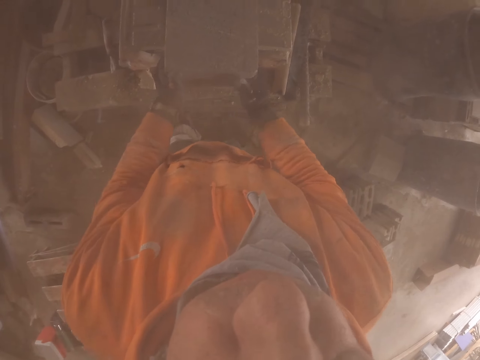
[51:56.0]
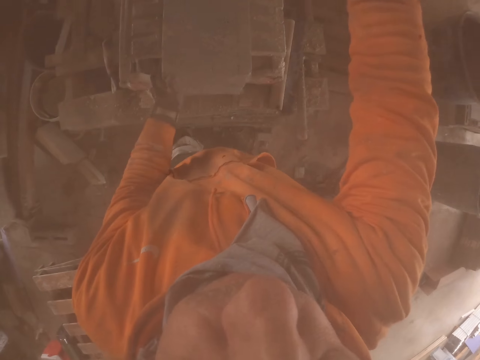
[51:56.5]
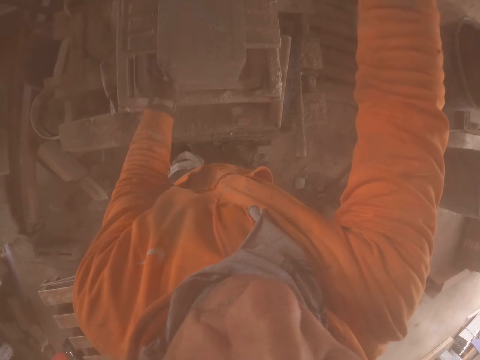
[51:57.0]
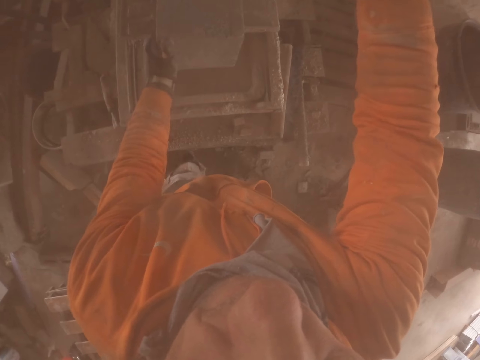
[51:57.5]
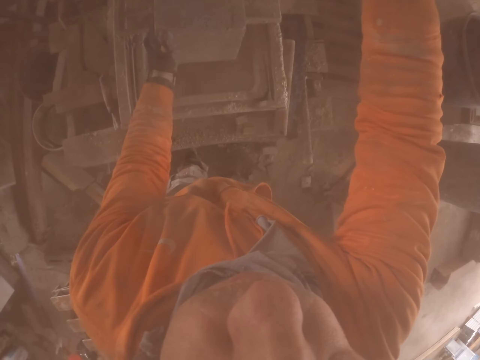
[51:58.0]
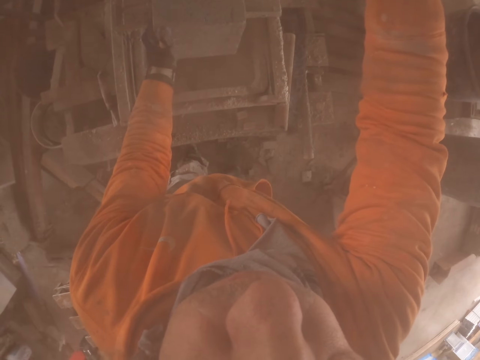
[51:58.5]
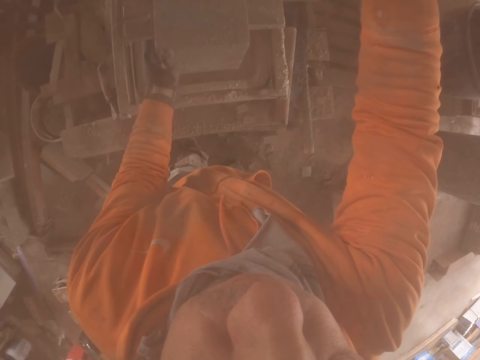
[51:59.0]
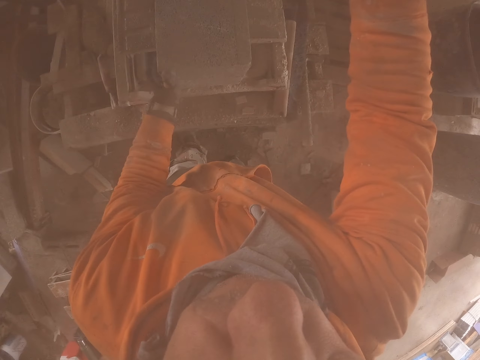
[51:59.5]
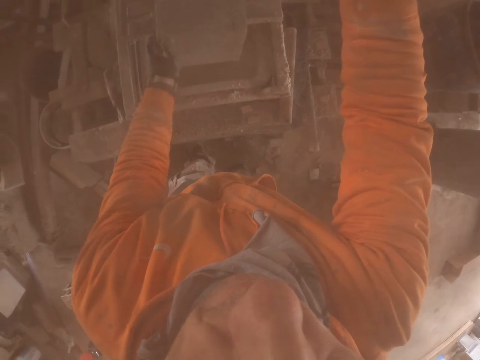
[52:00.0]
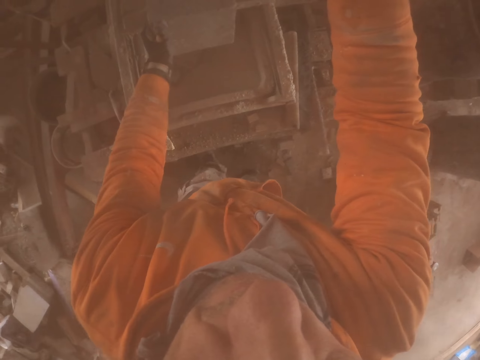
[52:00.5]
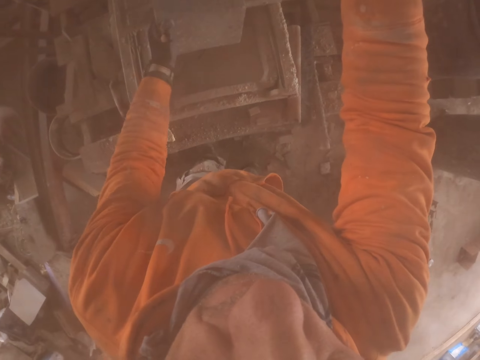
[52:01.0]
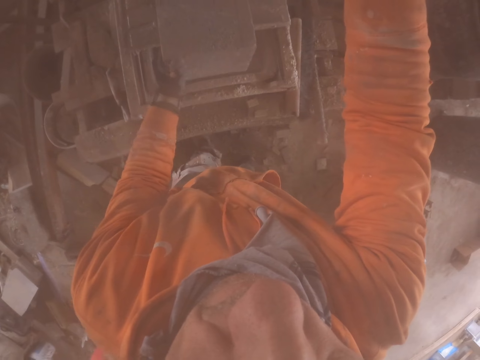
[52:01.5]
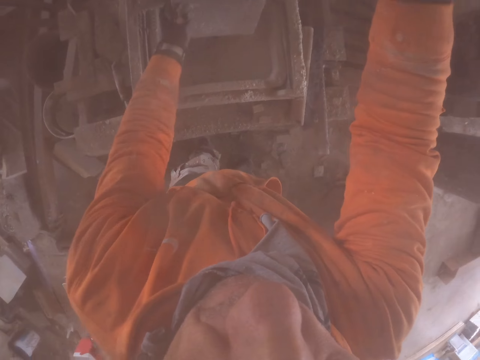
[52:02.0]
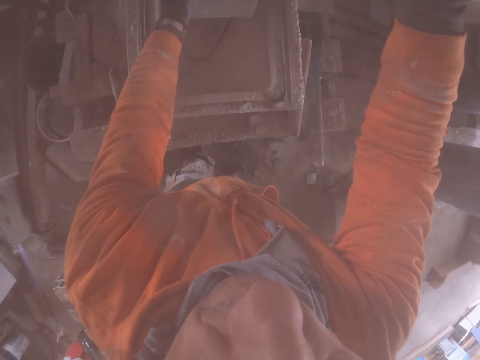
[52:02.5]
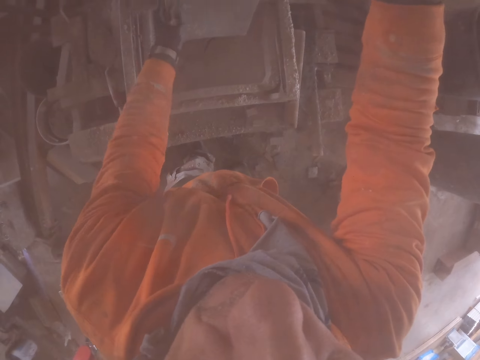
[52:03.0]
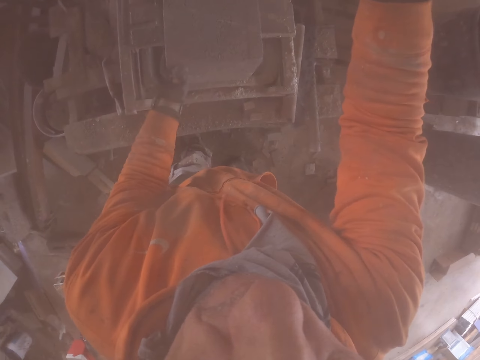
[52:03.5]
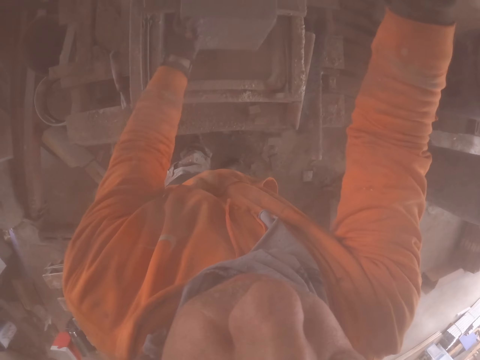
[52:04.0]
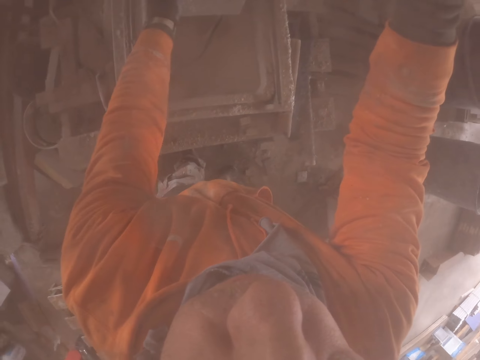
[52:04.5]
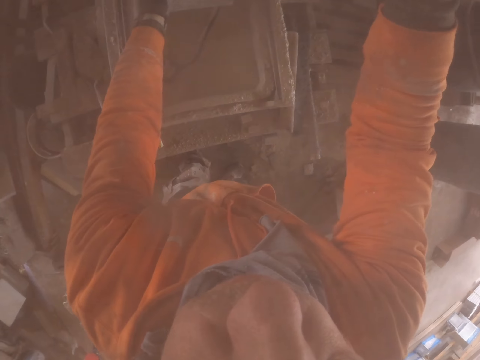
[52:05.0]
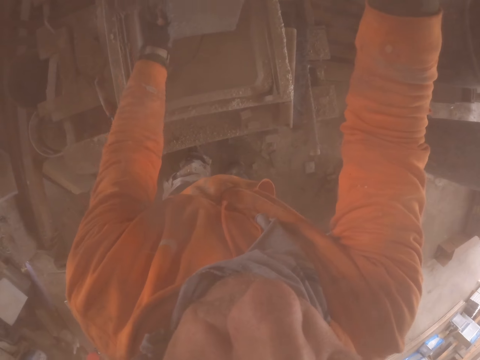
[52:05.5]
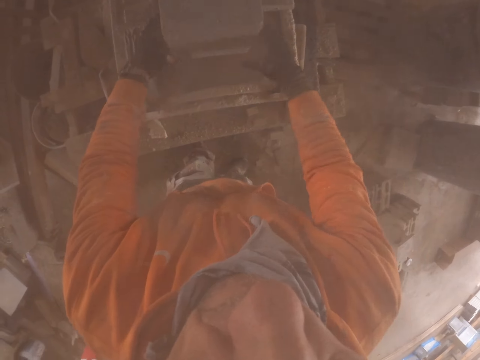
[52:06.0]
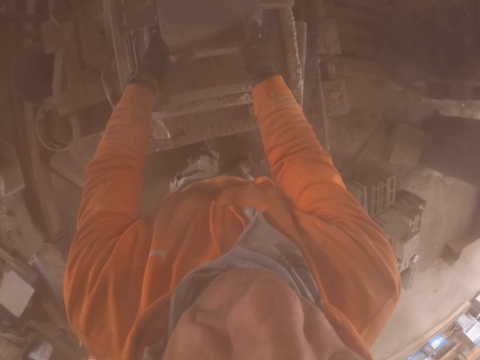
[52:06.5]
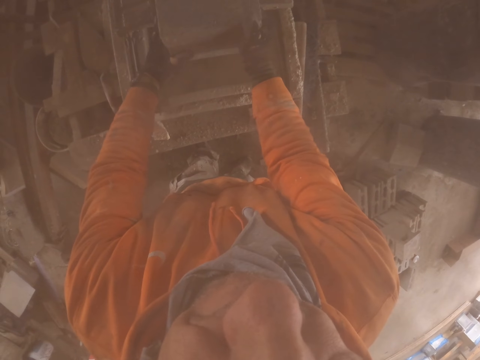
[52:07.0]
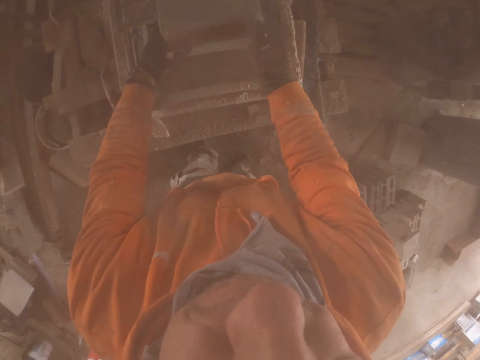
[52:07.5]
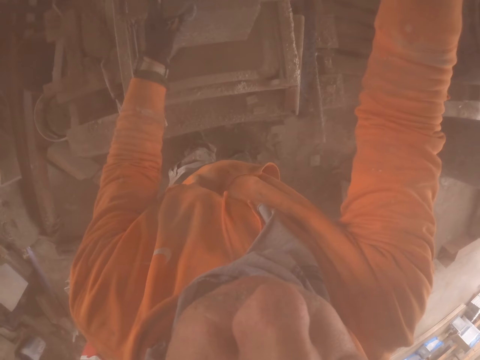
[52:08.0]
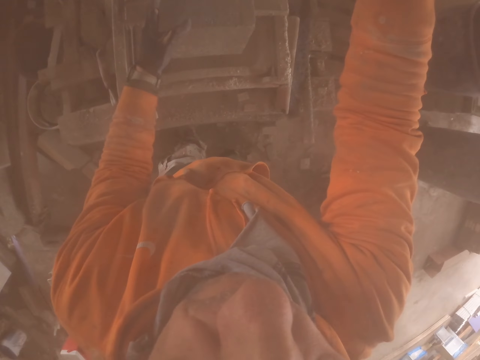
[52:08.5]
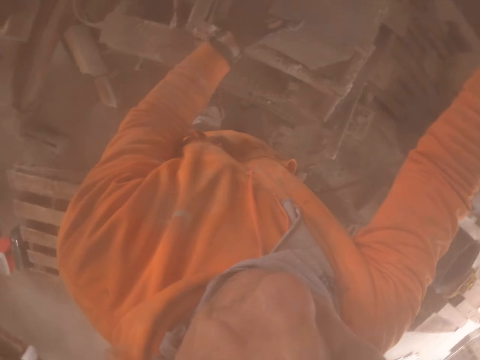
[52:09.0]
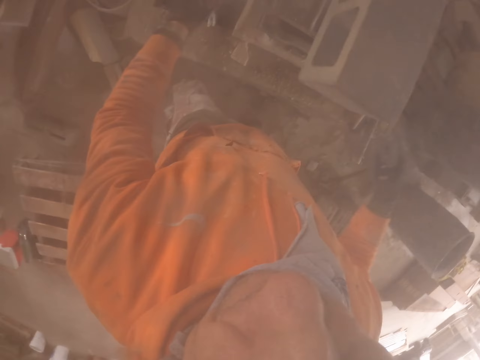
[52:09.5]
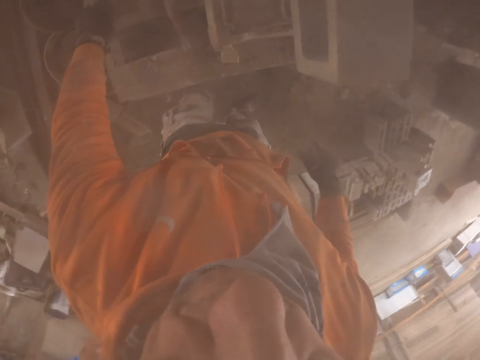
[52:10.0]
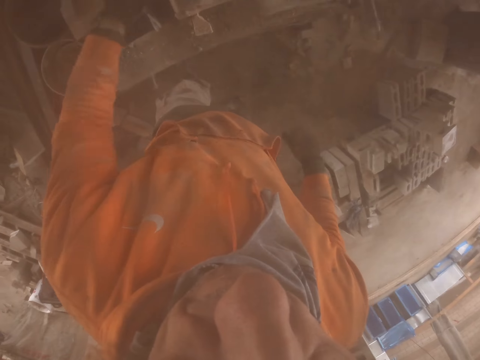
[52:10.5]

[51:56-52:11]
The camera wearer moves the brick on the machine.

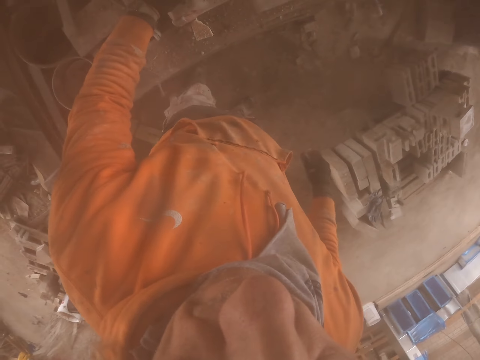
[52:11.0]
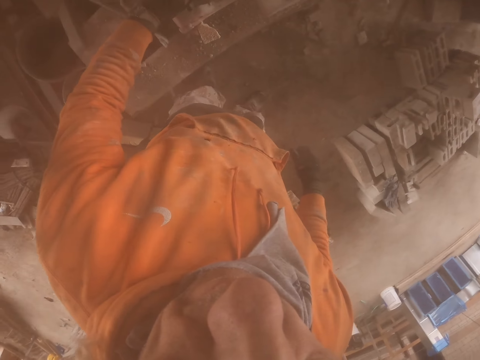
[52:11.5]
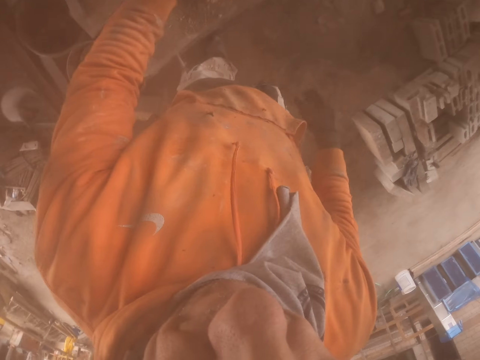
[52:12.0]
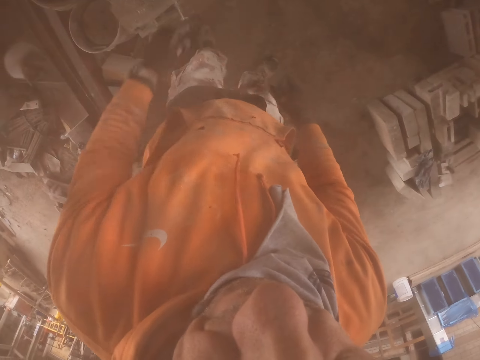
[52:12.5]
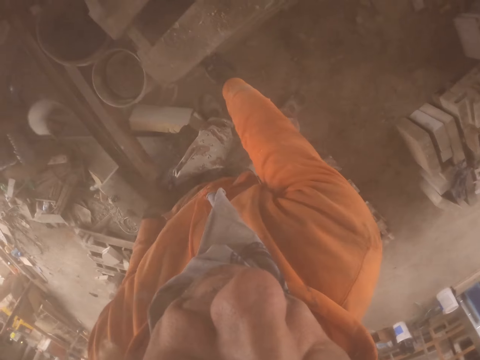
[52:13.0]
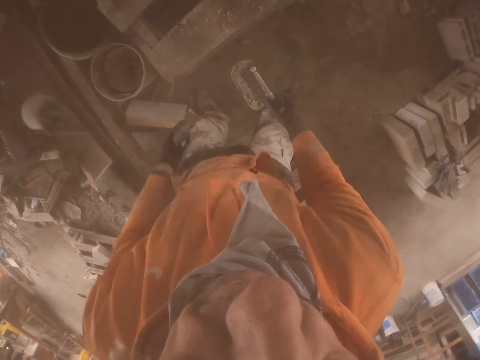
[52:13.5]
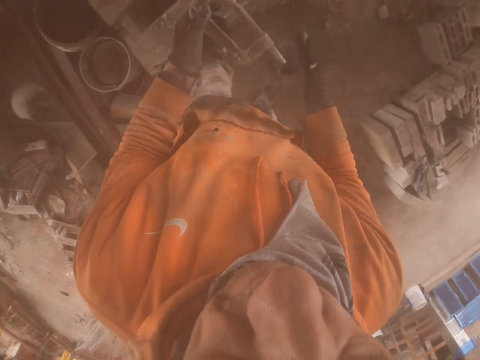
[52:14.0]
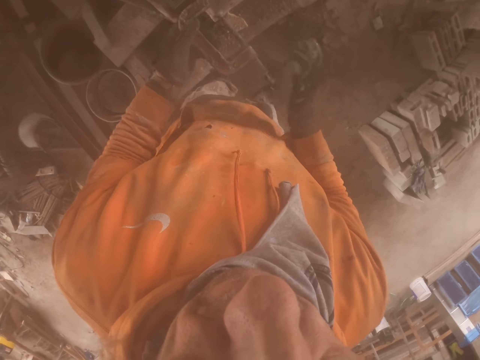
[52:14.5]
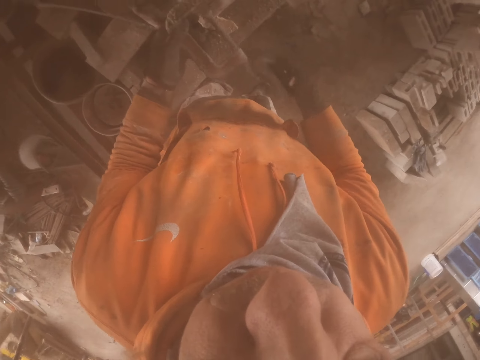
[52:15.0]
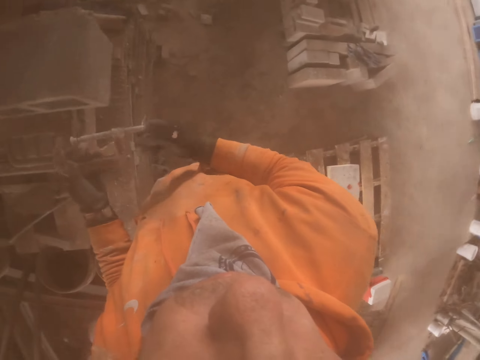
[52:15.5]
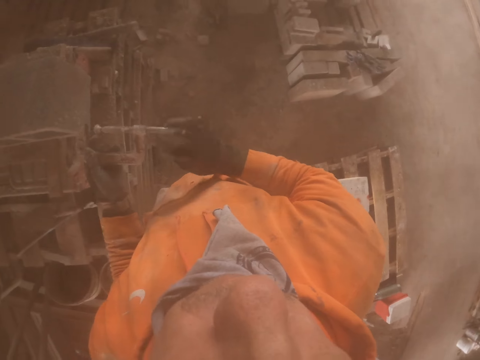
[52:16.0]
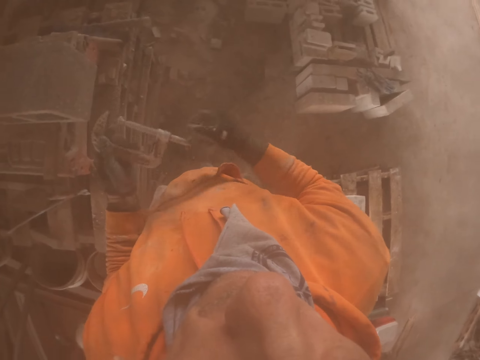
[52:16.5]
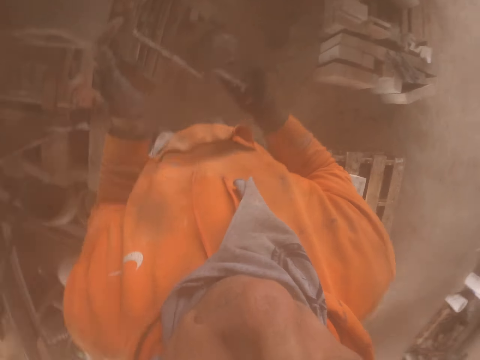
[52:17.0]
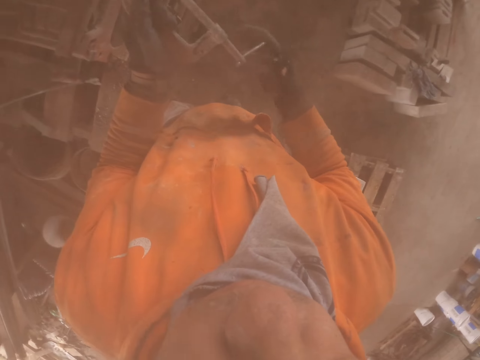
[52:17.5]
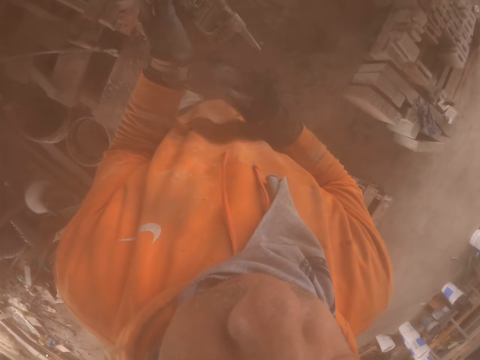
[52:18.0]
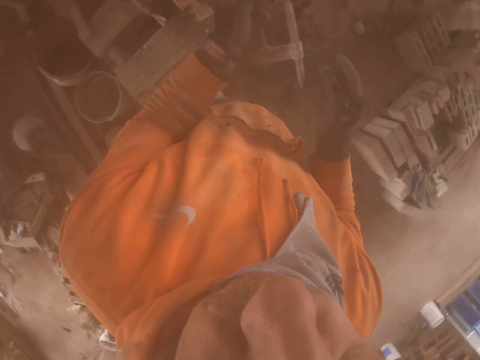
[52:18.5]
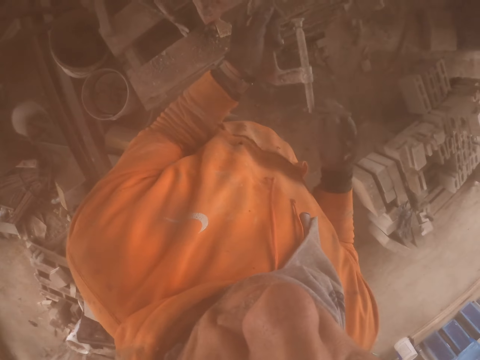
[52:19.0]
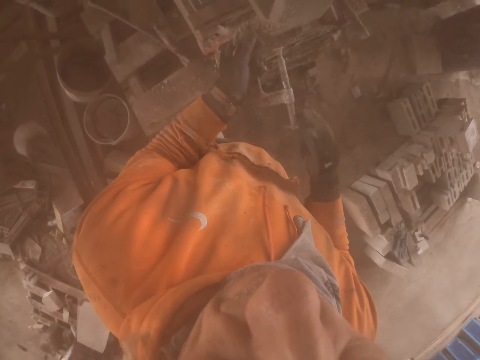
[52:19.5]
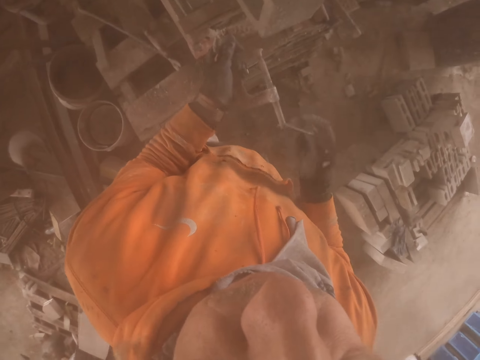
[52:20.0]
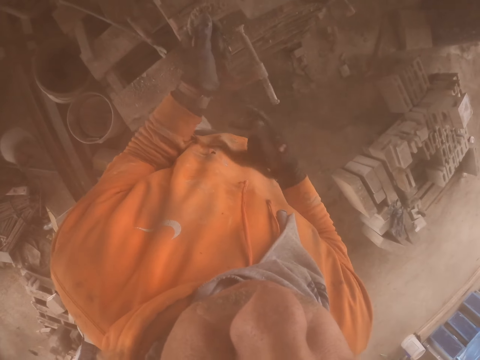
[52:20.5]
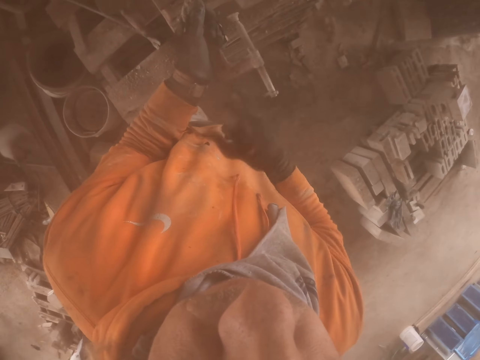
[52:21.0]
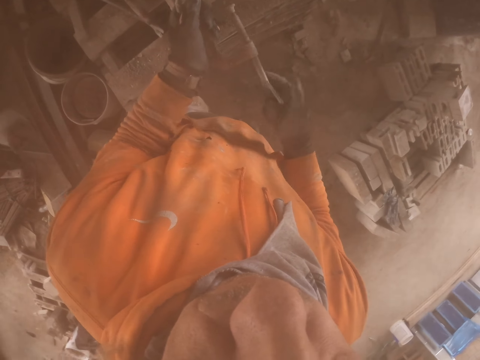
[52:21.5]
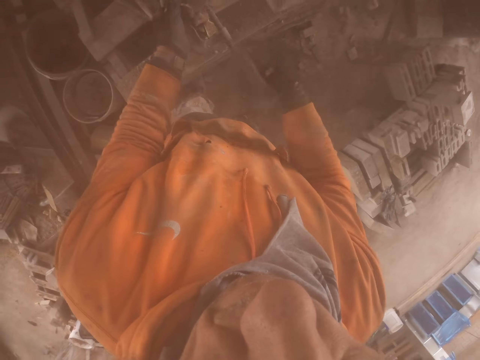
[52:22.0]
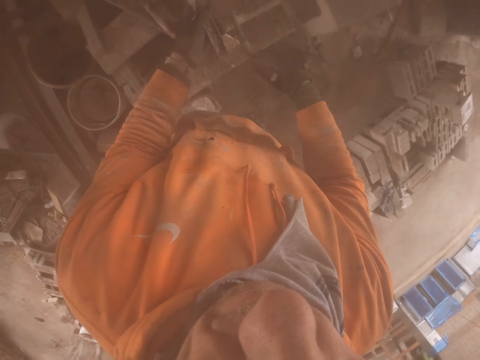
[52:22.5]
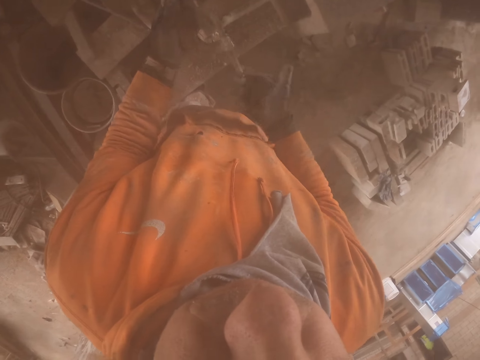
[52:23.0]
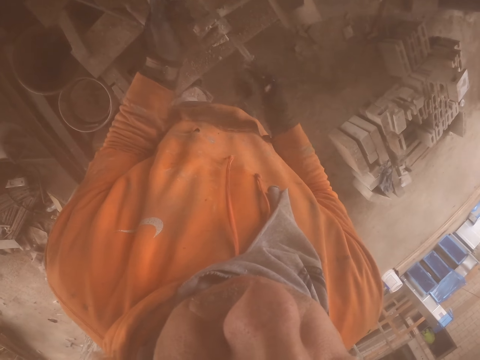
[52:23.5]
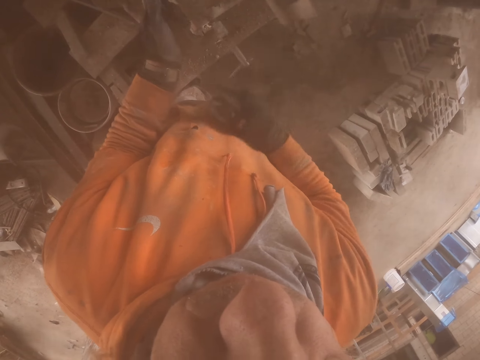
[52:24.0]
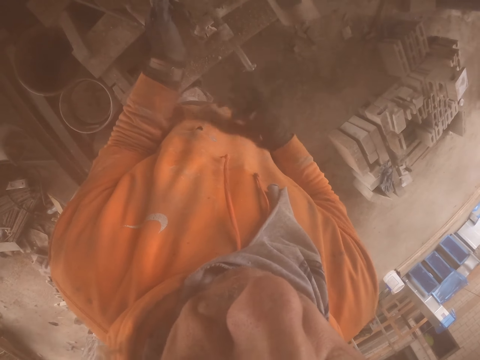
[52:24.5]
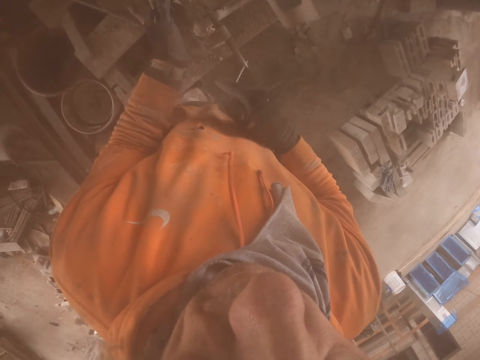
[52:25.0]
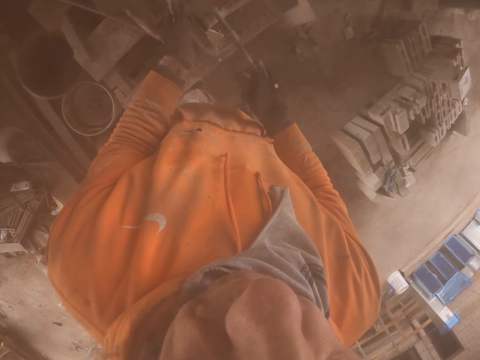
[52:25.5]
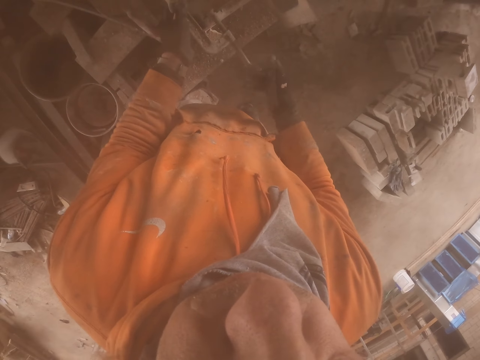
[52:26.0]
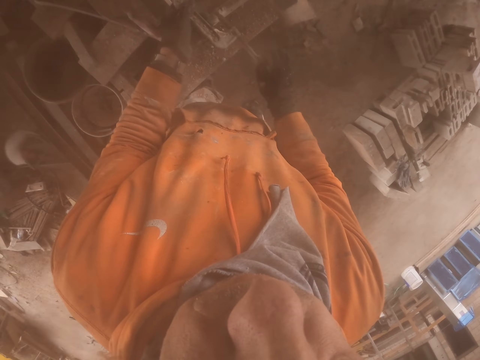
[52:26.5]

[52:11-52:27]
The camera wearer picks up a brick liner. They loosen the brick liner. They spin something on the hands.
